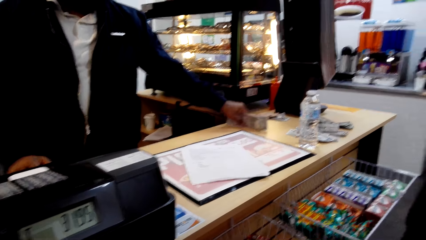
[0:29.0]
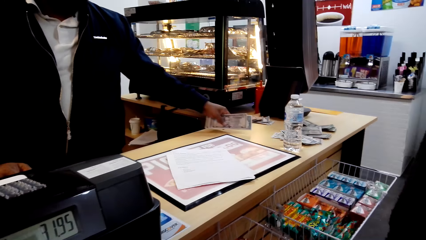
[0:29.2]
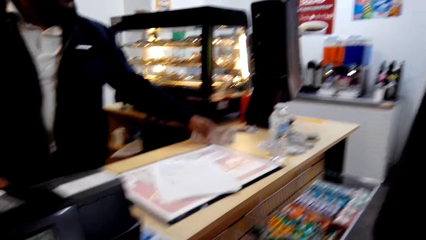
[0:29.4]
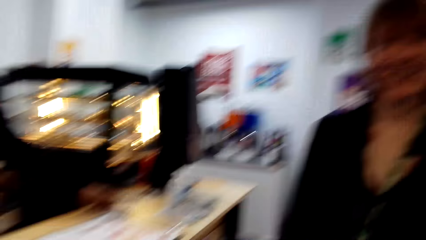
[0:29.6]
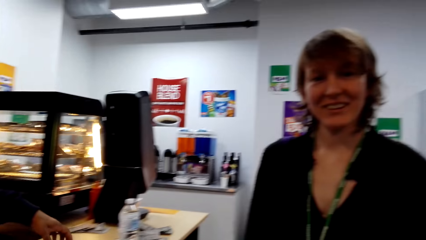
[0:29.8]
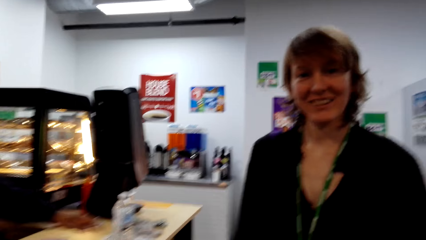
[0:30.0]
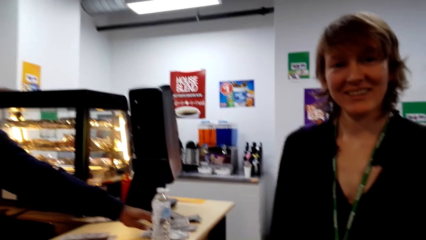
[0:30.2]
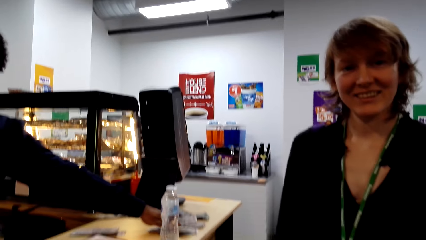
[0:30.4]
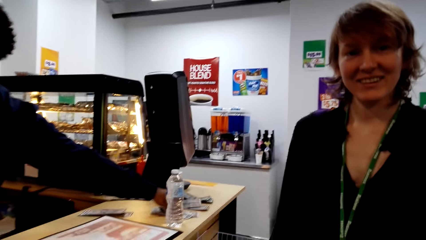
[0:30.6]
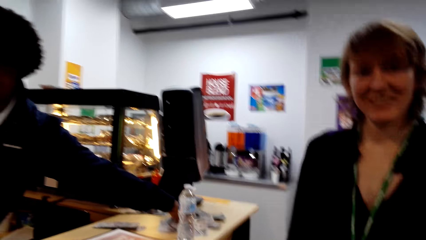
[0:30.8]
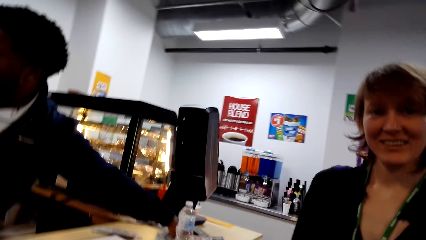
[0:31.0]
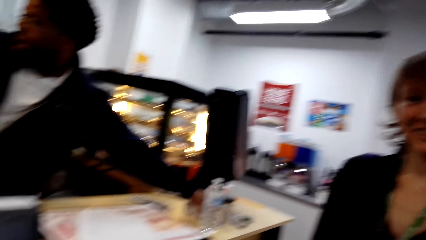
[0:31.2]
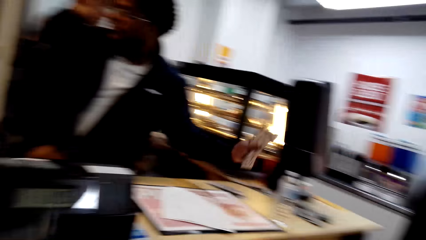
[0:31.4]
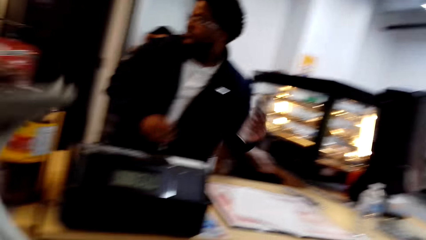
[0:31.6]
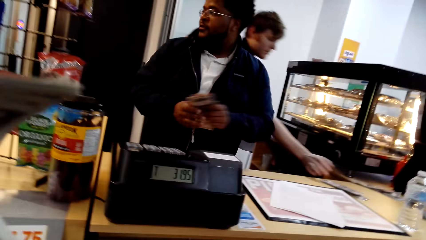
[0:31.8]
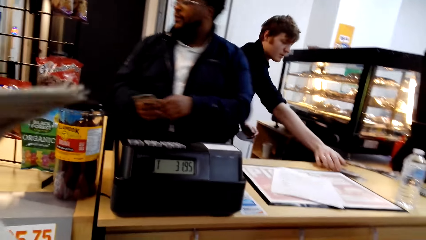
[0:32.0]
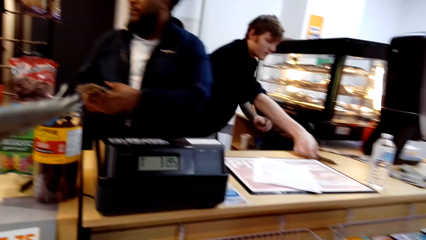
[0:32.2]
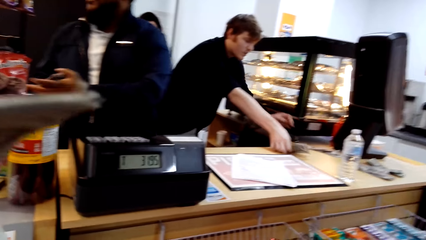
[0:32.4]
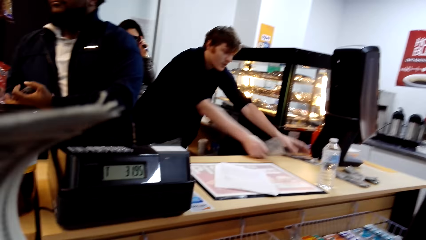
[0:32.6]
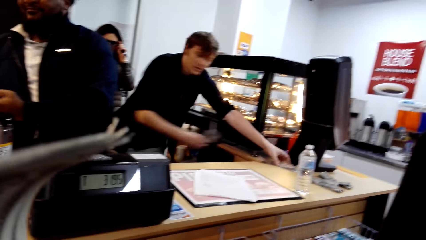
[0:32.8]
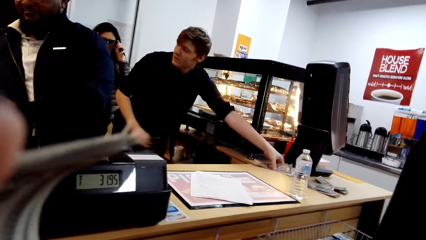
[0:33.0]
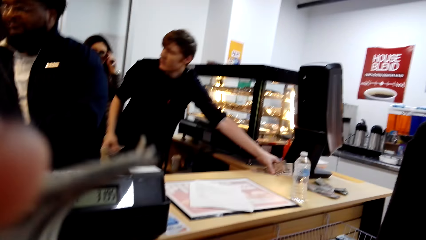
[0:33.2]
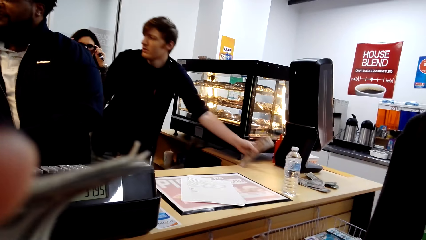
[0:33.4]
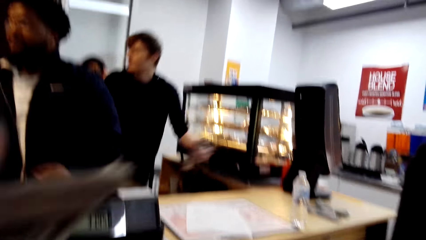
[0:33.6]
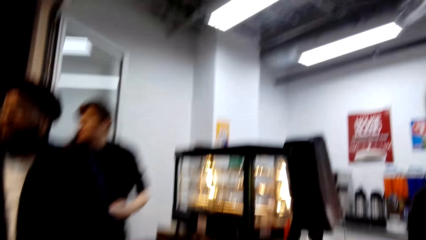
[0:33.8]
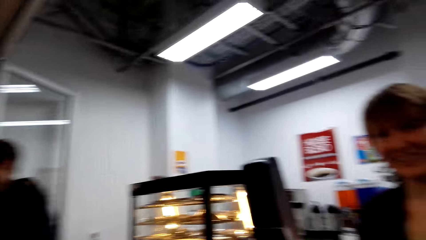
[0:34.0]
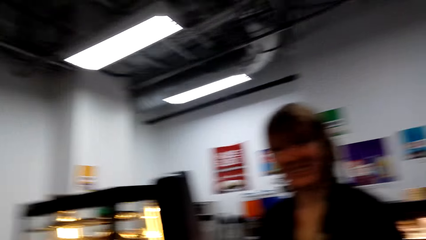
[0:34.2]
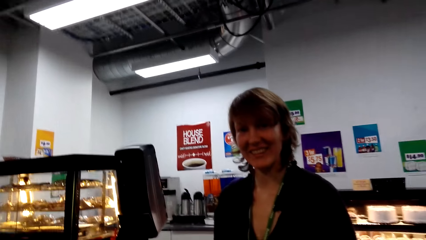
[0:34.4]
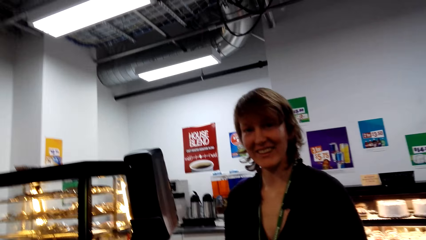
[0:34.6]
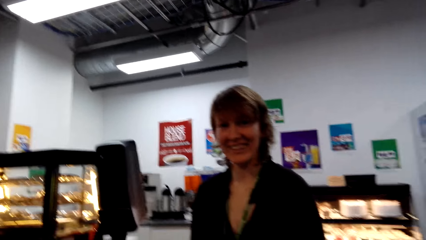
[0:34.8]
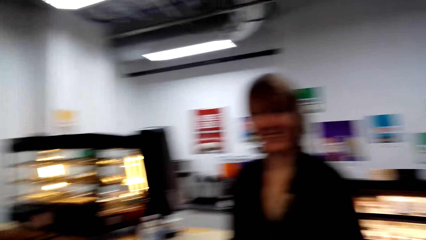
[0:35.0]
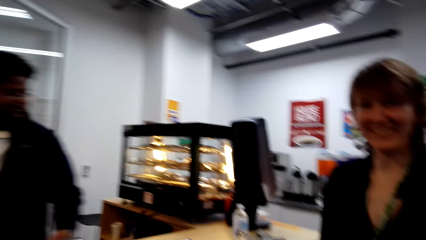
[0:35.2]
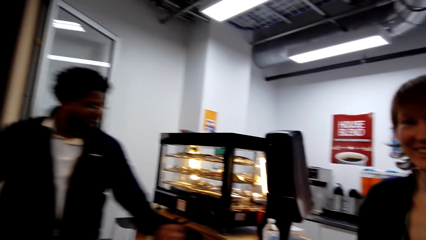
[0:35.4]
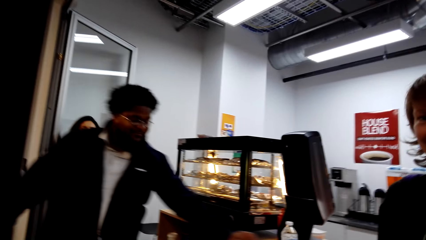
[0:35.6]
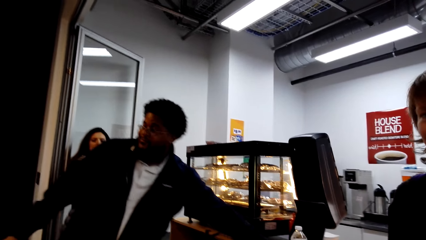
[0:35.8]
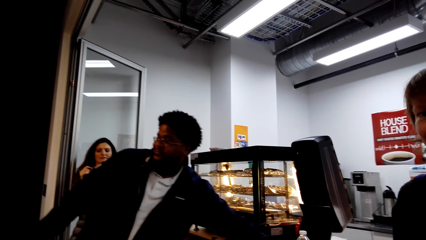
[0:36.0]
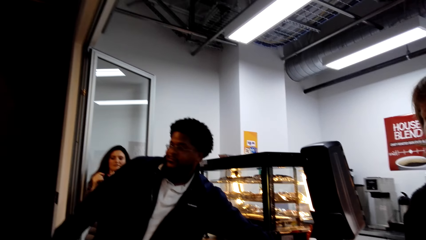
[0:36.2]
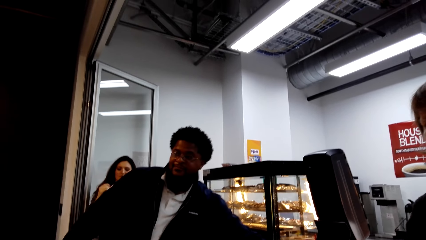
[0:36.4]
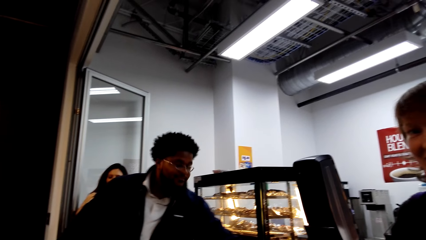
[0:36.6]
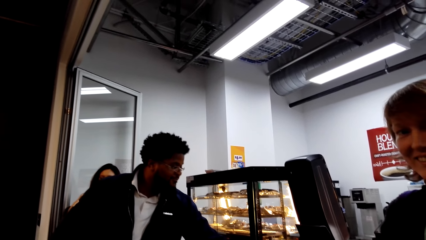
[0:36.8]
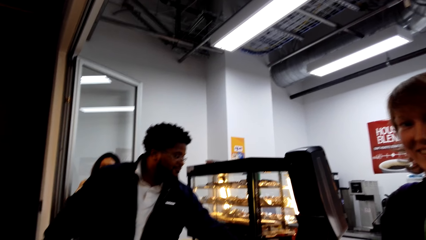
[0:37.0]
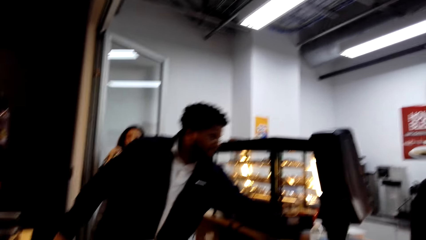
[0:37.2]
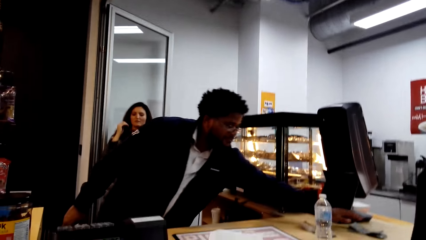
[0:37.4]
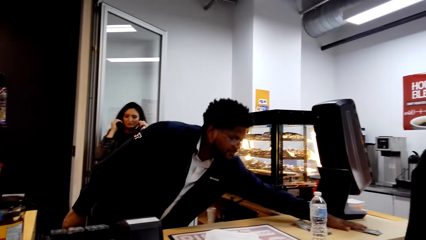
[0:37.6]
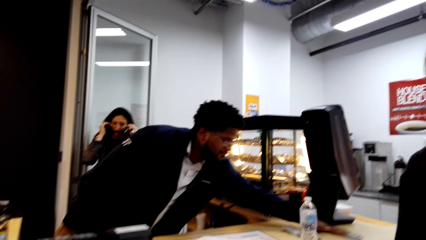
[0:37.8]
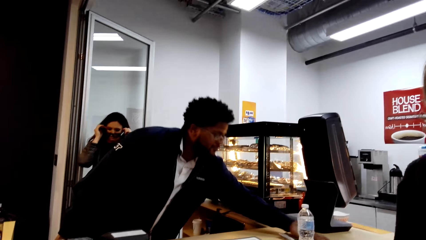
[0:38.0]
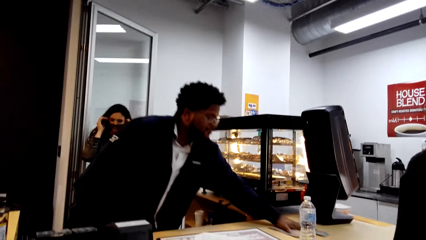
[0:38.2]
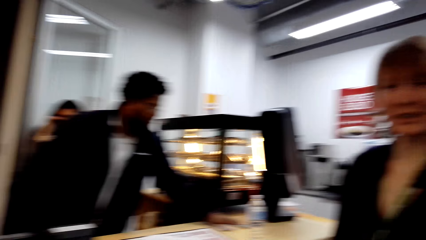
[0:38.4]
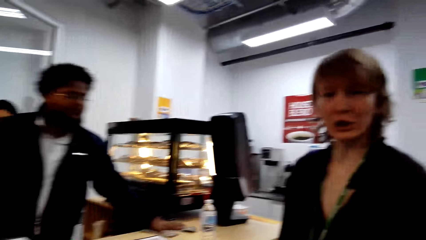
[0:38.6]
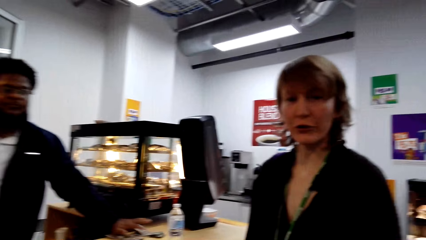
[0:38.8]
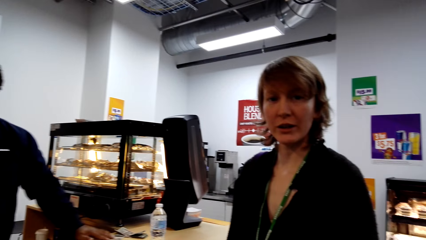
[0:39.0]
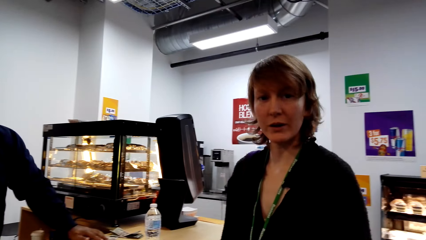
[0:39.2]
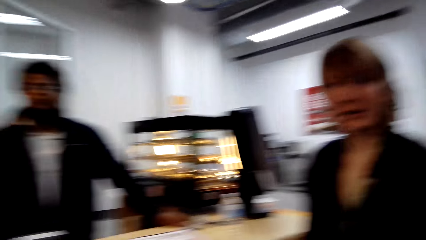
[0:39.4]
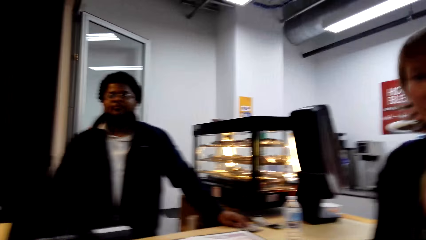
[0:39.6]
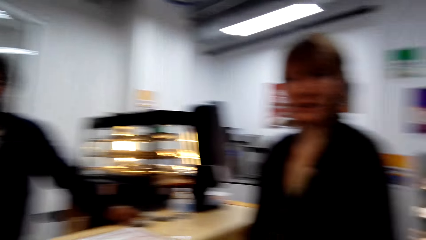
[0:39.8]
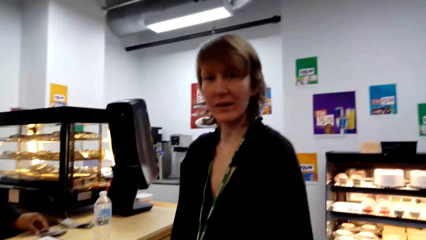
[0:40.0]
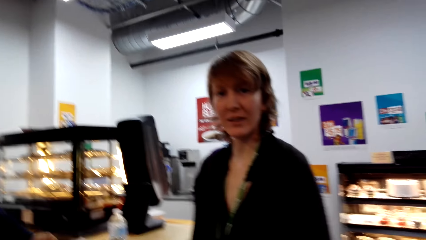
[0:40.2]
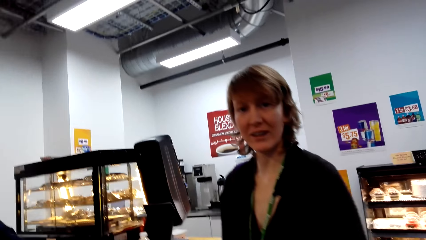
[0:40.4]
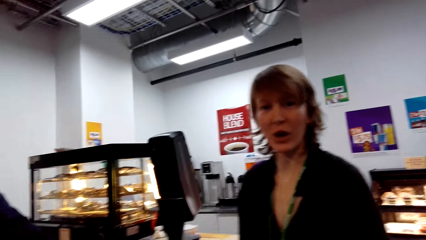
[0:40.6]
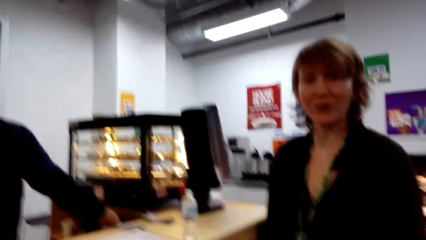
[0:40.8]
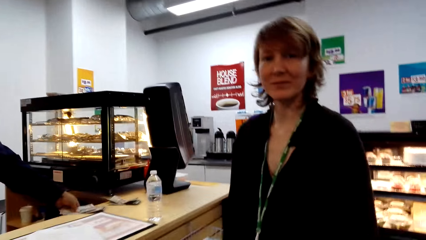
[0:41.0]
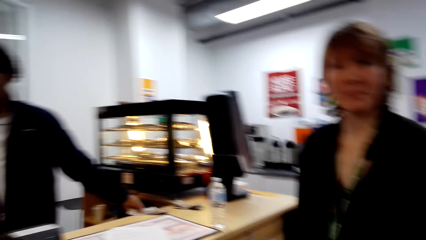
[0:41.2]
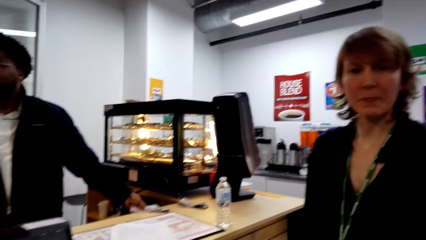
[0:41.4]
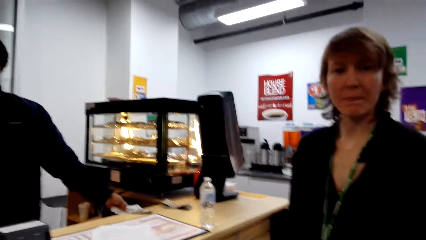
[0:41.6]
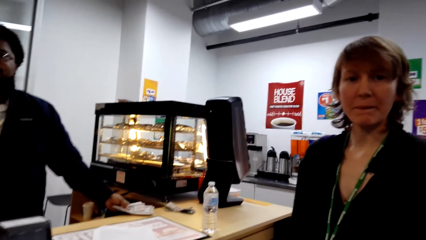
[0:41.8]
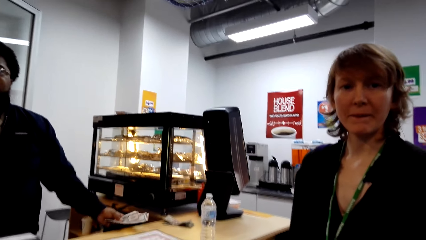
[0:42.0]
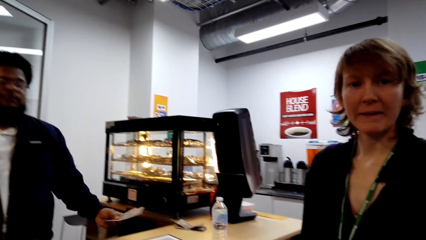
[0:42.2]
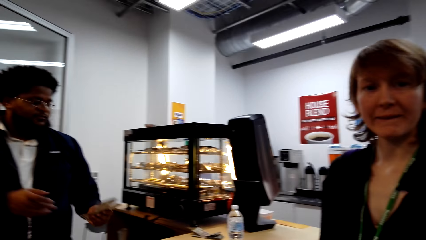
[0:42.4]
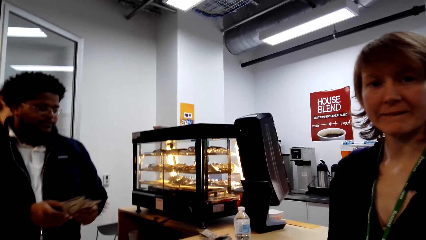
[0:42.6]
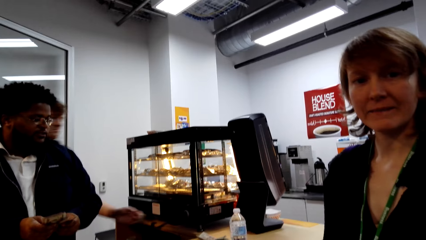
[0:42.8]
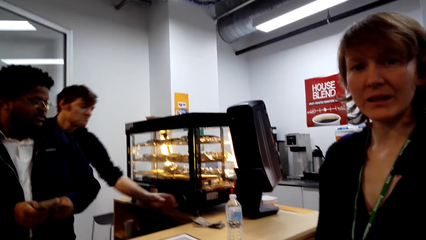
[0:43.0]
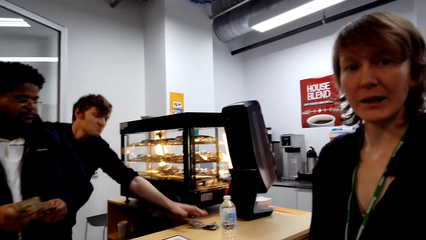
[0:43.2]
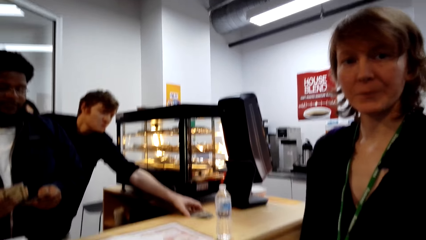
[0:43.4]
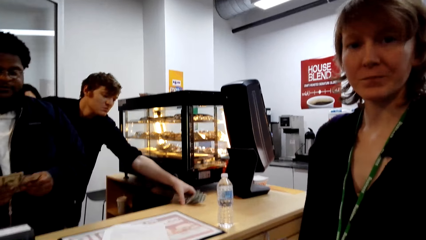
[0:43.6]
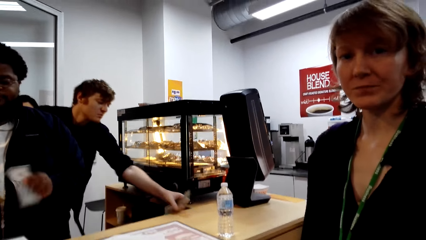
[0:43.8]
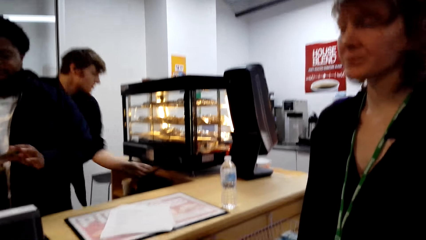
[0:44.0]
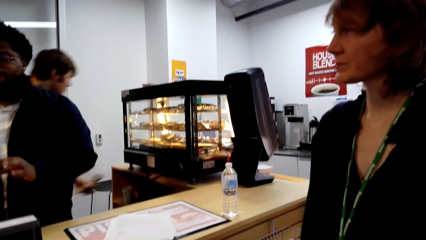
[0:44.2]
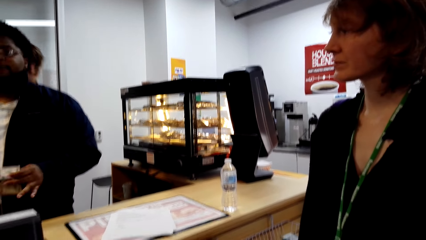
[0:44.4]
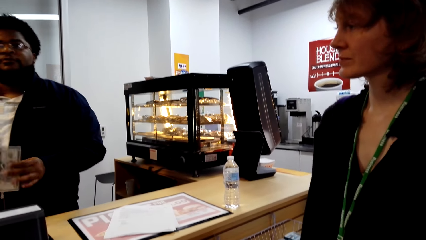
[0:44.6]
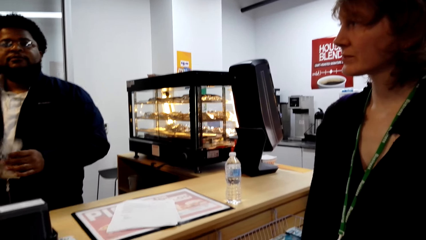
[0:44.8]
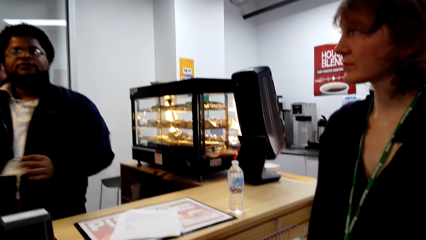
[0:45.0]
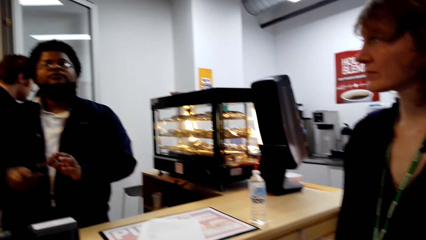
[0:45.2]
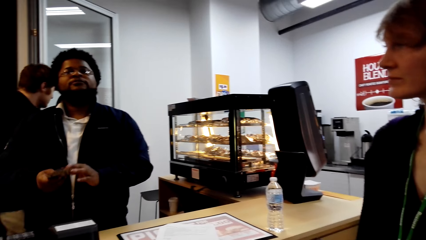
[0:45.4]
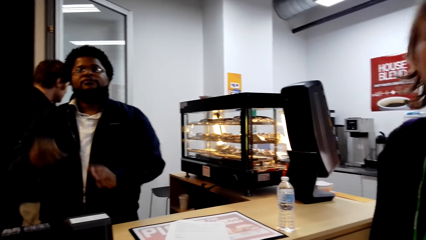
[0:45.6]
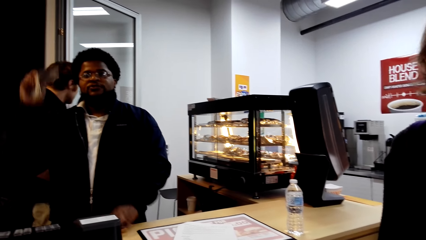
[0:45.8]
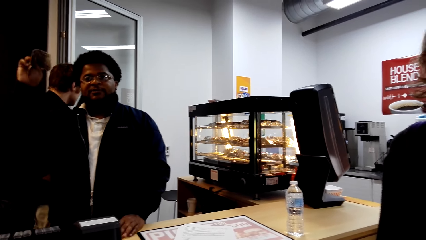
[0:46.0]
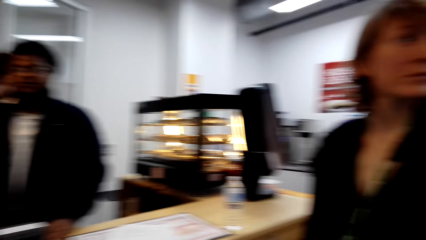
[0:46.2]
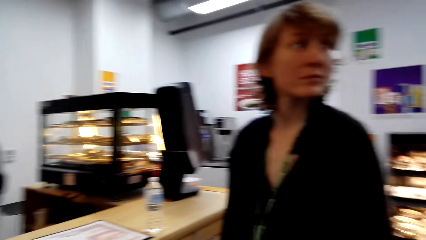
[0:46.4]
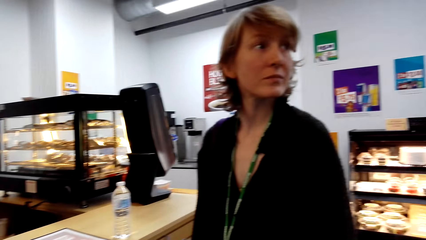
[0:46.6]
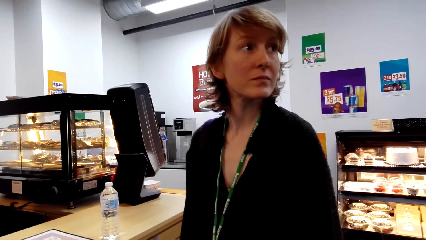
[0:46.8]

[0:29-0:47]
The man picks up the money. The camera wearer converses with a woman. They read the magazine. They look around the supermarket. They converse with the woman. The man picks up the money. The woman converses with the camera wearer. She converses with the camera wearer again. The camera wearer converses with the woman. The man converses with the camera wearer.
